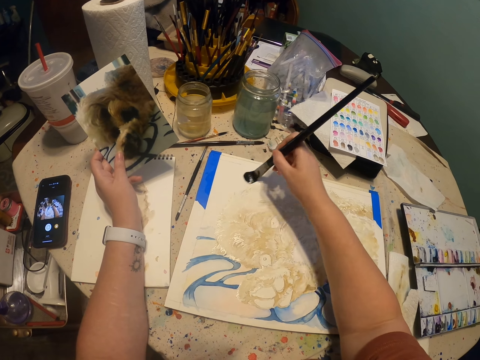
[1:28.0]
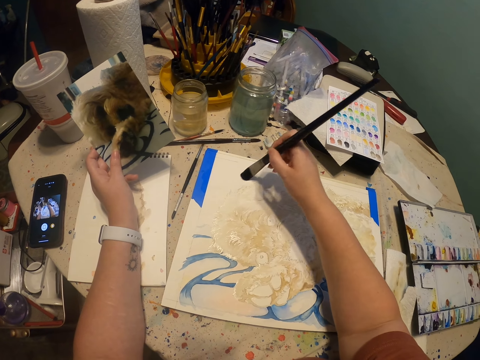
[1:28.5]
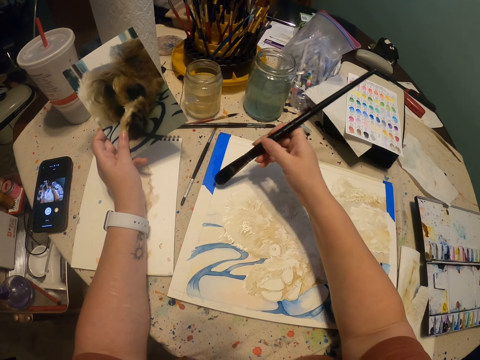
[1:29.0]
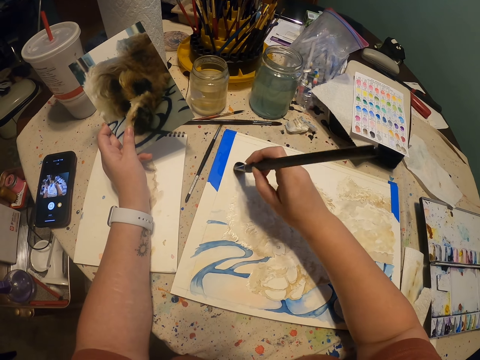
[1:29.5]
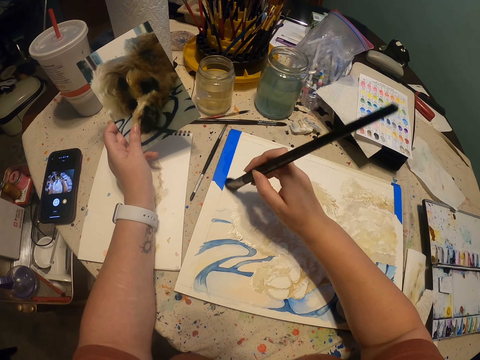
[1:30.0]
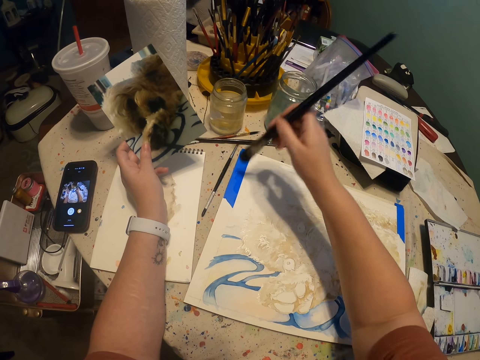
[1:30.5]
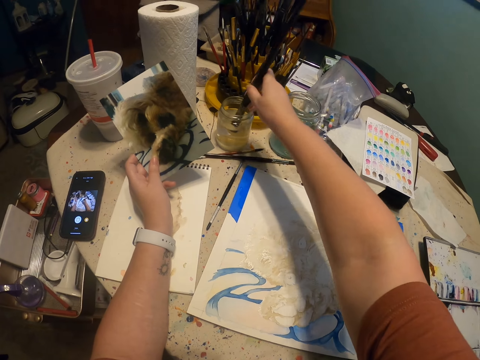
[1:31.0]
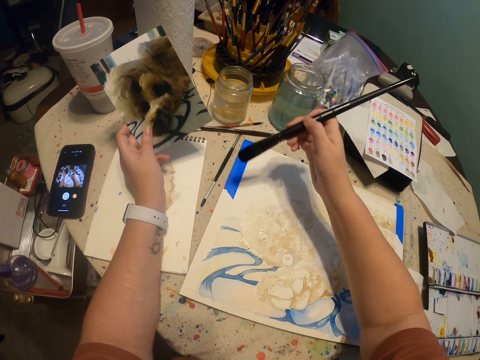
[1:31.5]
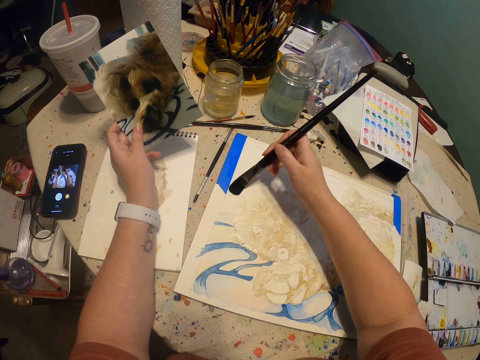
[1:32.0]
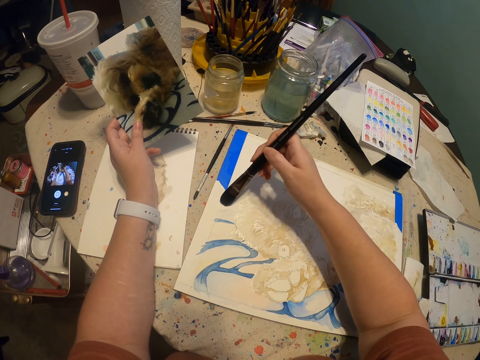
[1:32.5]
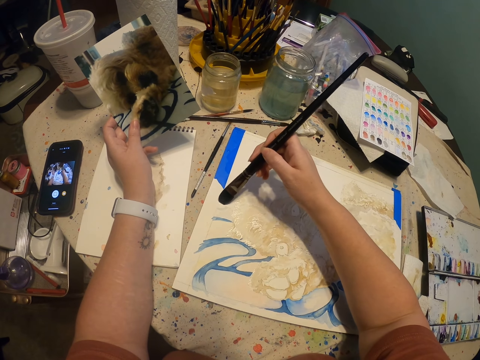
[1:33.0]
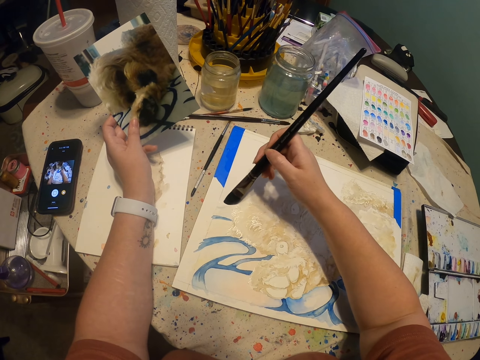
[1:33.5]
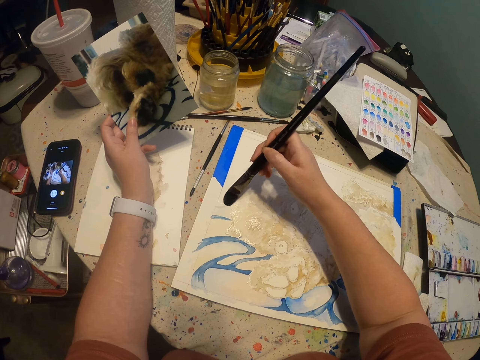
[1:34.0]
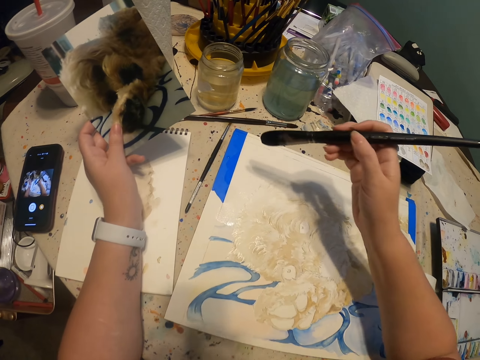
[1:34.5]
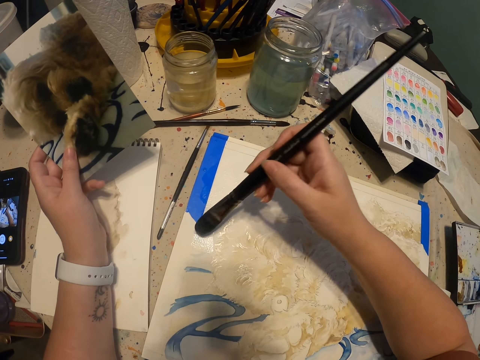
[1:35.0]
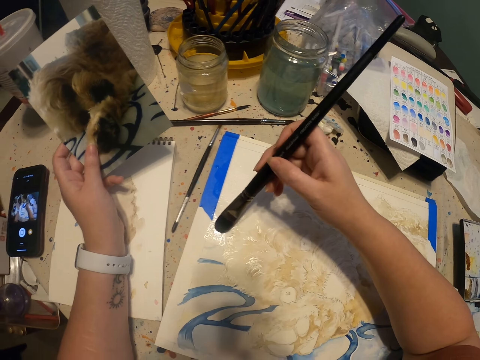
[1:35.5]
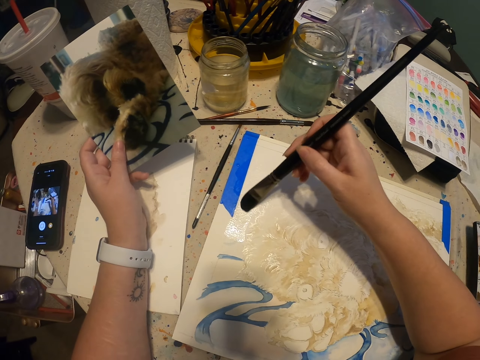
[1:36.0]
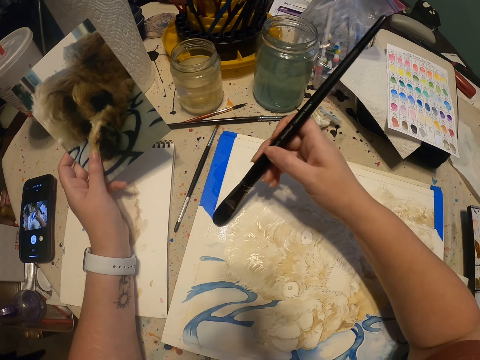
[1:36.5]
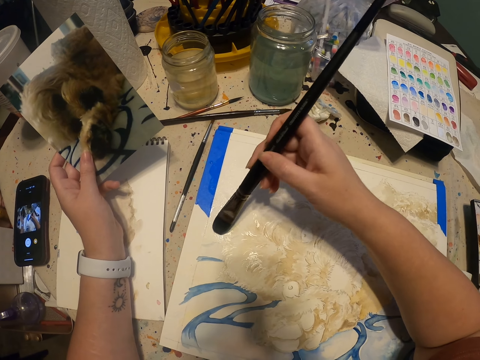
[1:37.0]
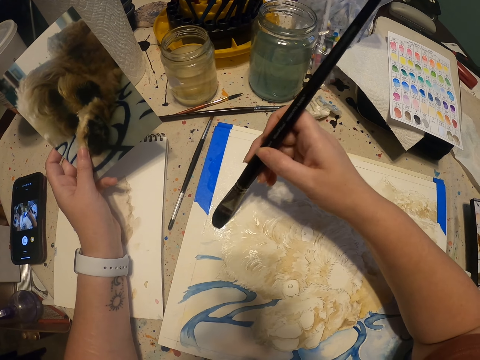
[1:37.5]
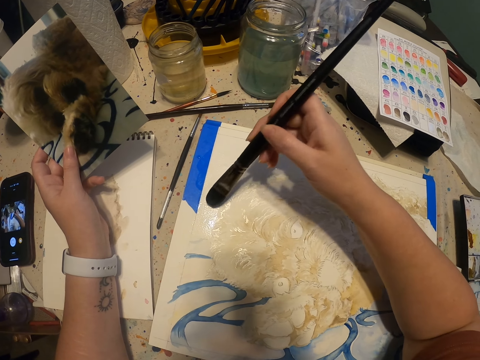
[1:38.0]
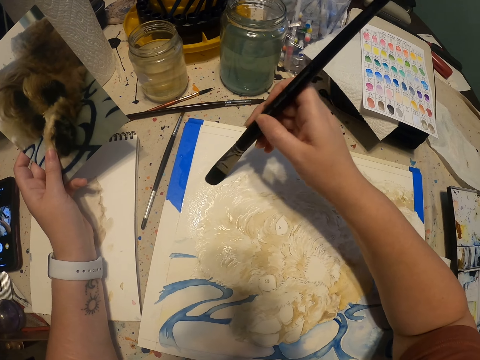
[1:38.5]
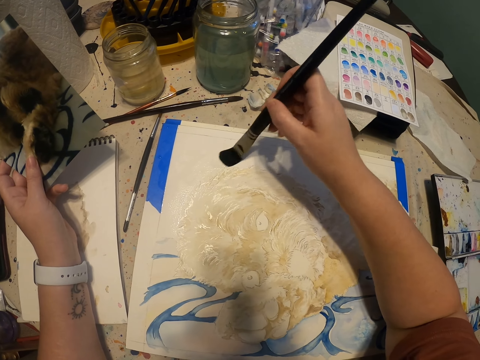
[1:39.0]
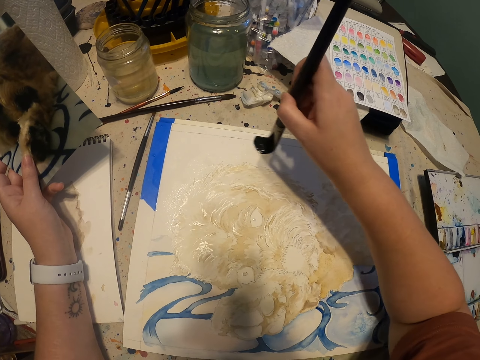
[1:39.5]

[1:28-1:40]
The camera wearer dips the art brush in water with the right hand. They paint a drawing on a piece of paper with the right hand.

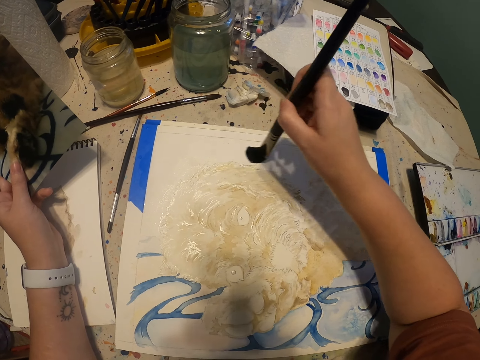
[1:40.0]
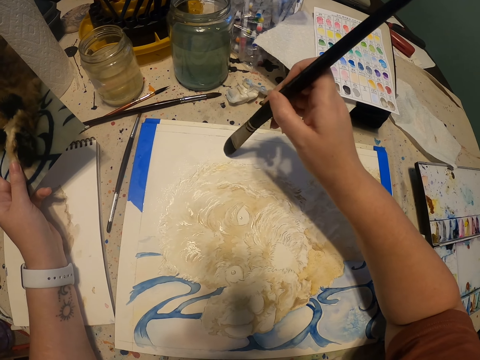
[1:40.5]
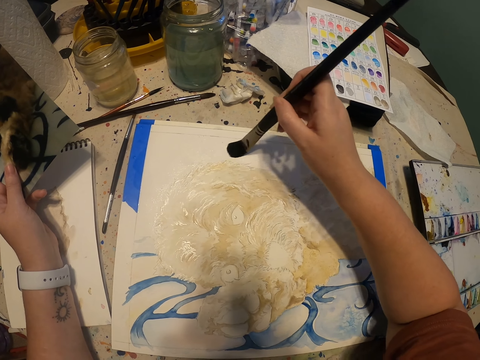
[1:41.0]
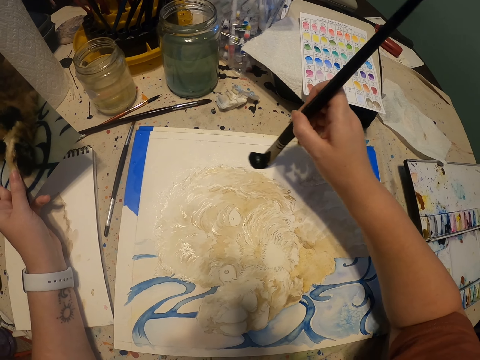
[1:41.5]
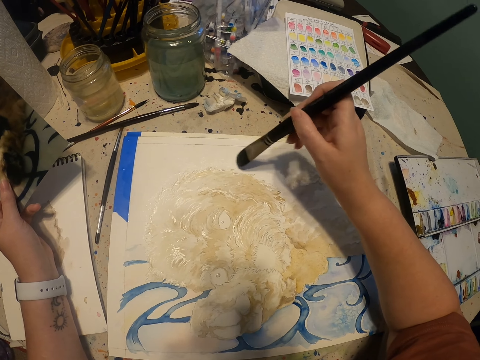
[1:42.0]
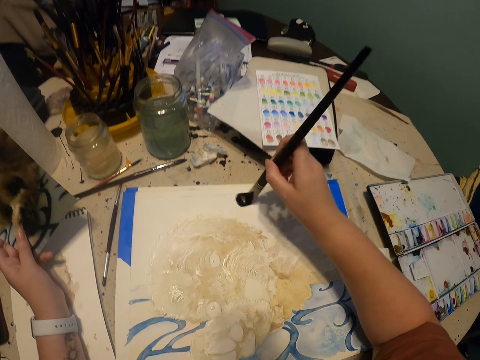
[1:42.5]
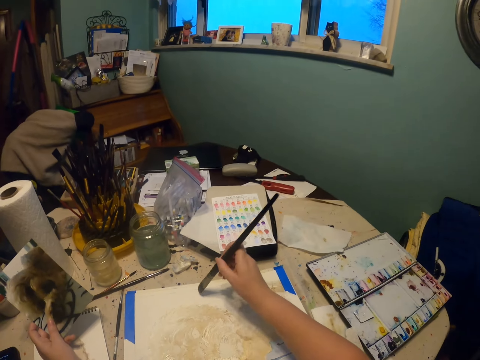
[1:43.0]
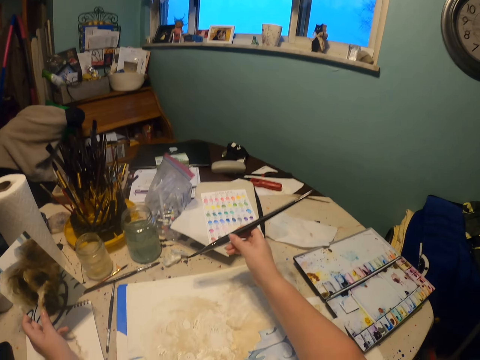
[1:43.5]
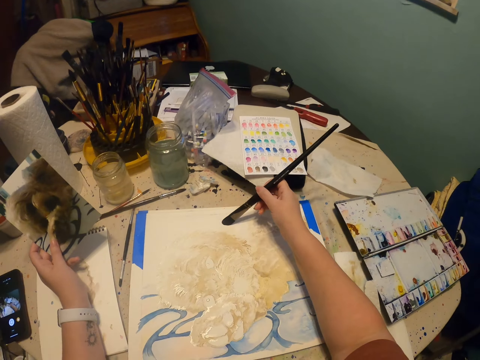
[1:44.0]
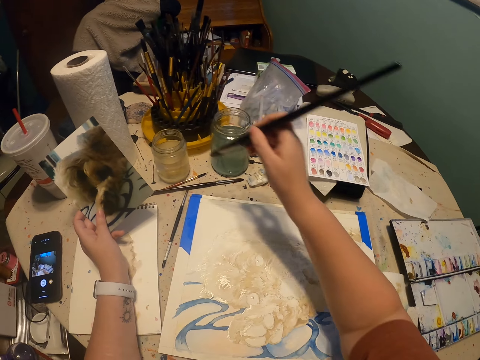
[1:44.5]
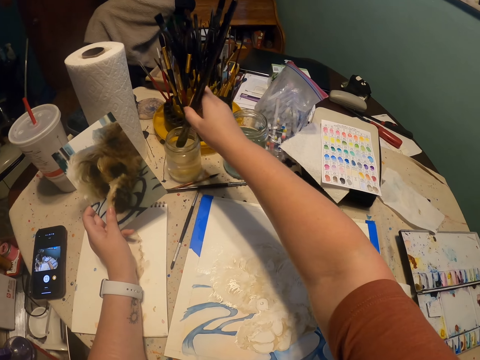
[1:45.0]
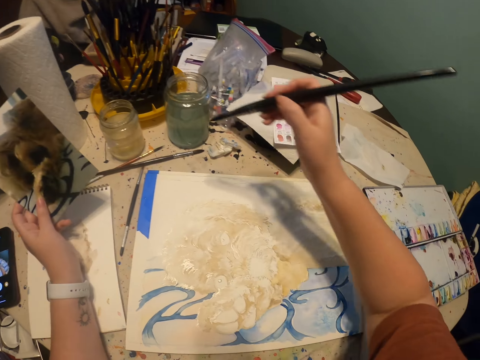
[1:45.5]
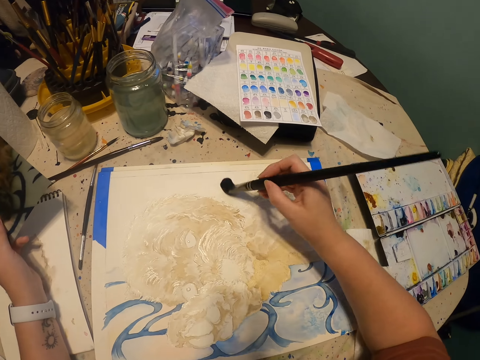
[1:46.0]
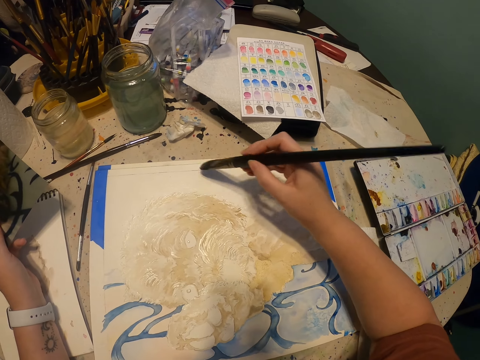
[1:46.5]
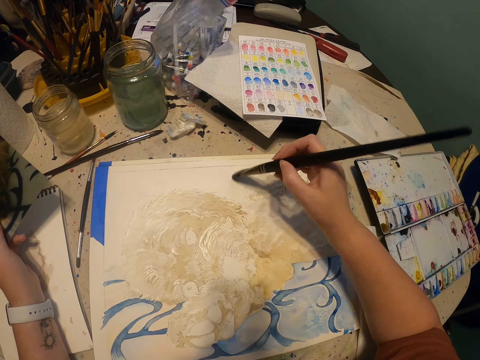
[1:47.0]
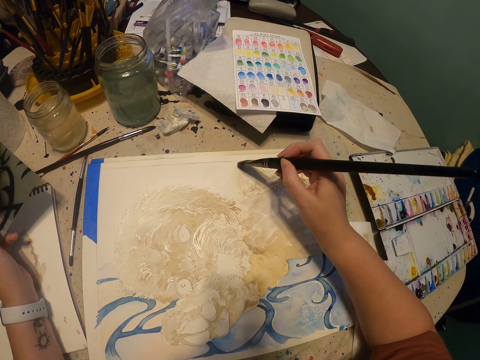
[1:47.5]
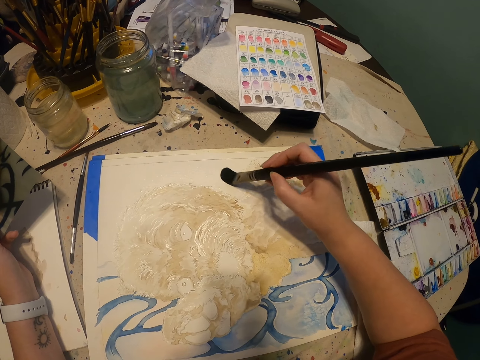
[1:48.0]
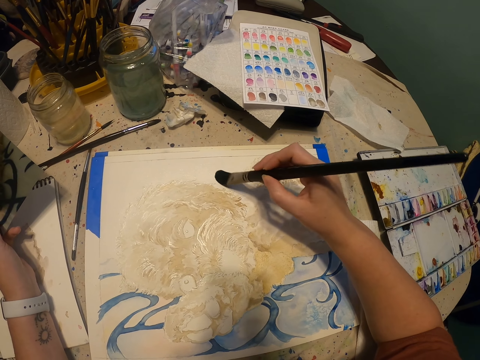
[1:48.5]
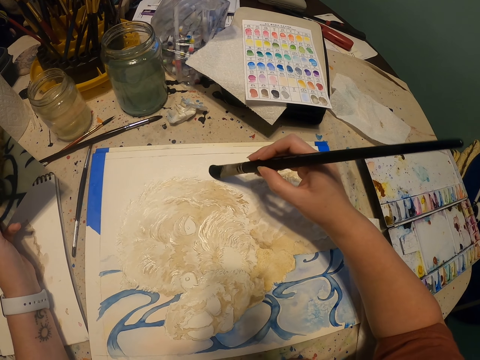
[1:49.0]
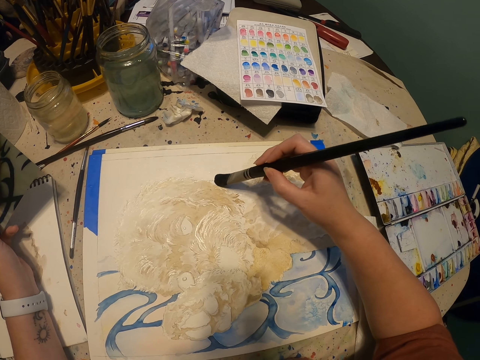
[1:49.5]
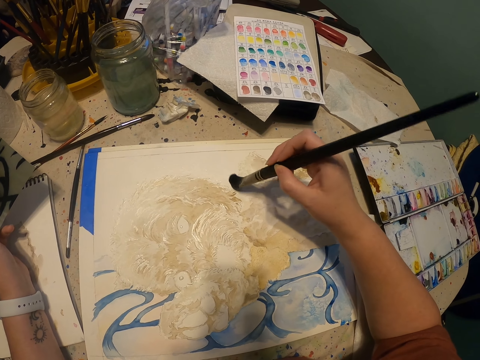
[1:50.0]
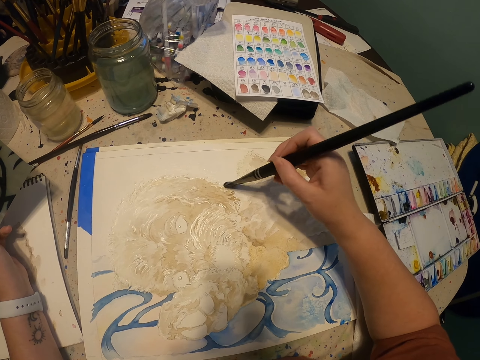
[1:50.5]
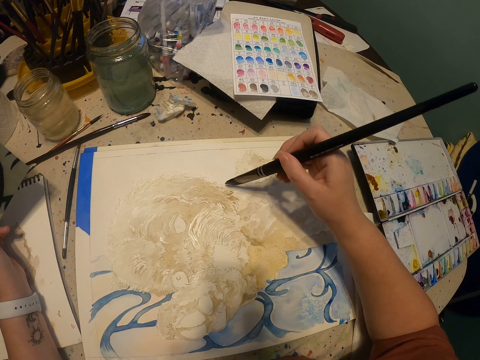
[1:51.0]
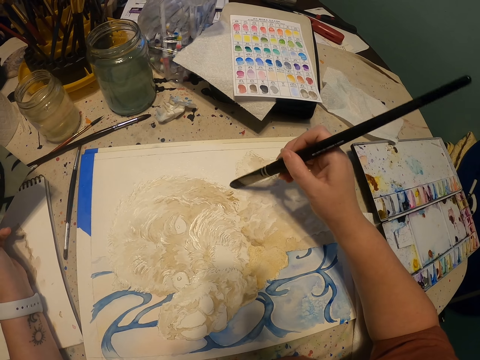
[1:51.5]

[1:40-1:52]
The camera wearer dips the painting brush in a liquid with the right hand. They dip the painting brush in the liquid with the right hand again. They paint a drawing on a piece of paper with the right hand.

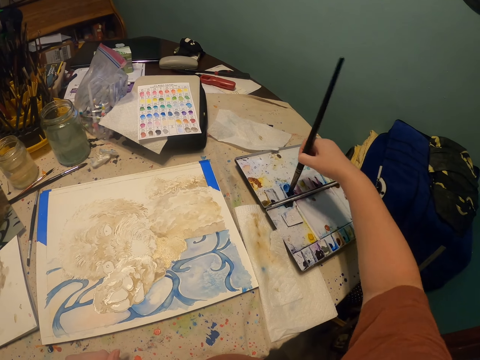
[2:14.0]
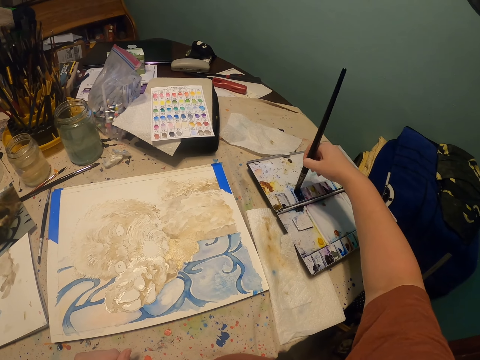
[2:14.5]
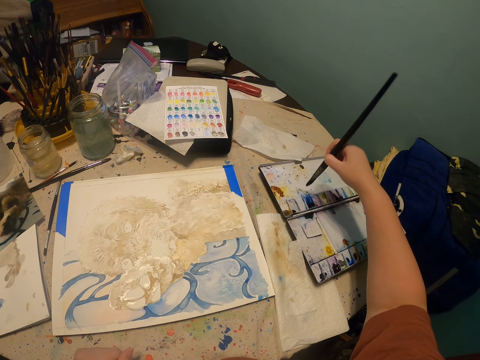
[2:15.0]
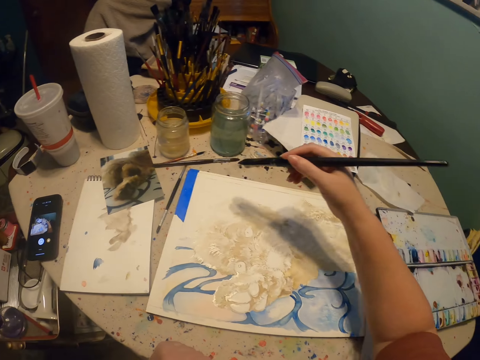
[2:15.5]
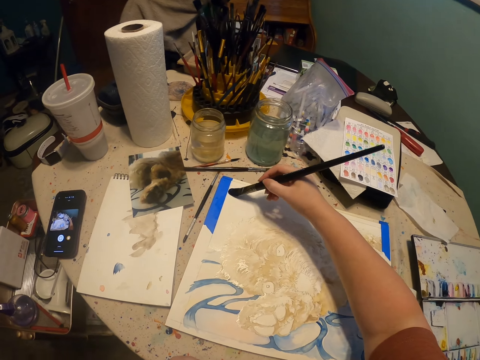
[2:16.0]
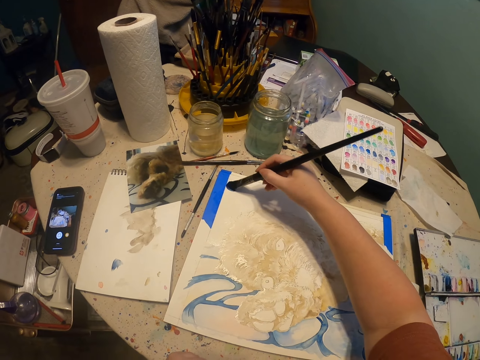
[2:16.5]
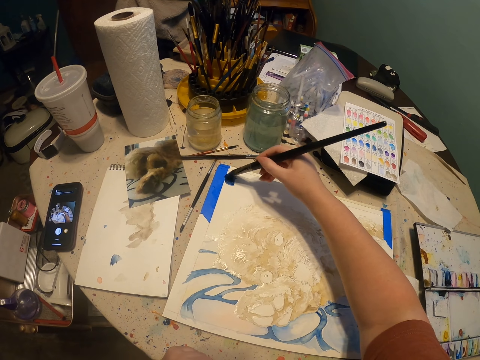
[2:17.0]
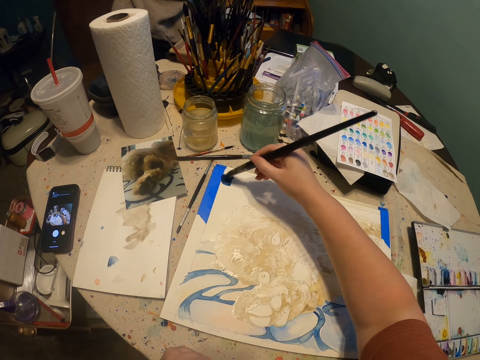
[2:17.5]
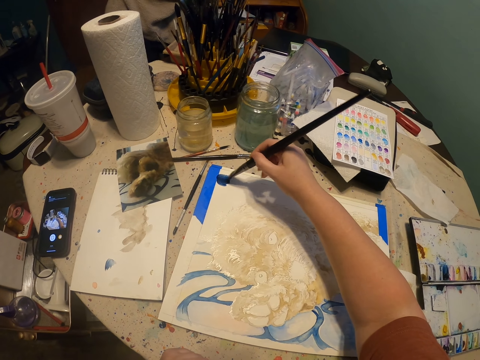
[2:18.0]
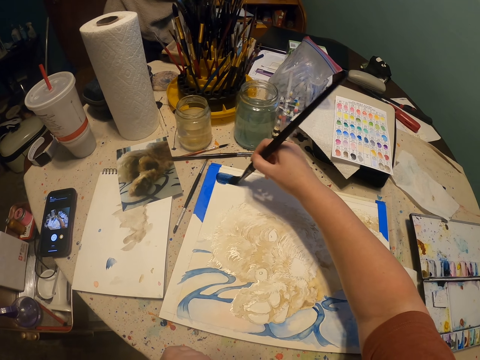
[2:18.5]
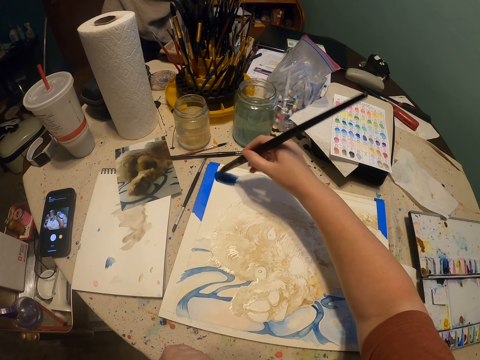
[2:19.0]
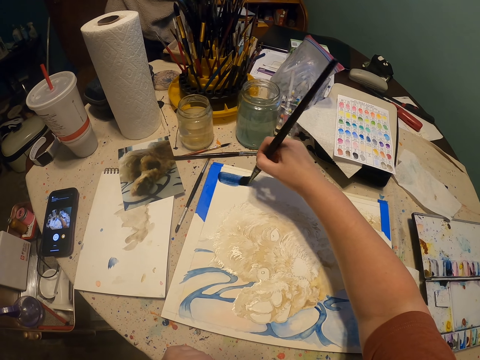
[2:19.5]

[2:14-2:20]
The camera wearer paints a drawing on a piece of paper with the right hand.
